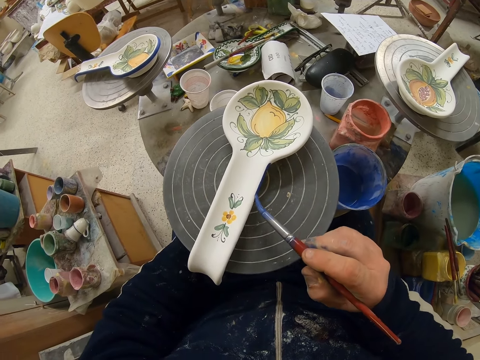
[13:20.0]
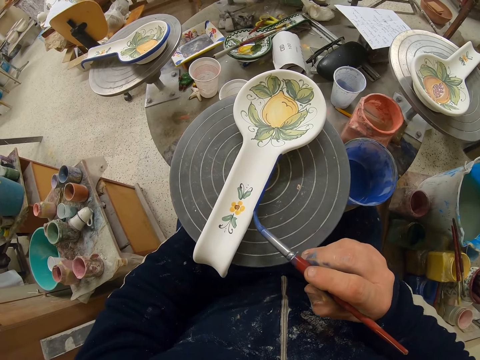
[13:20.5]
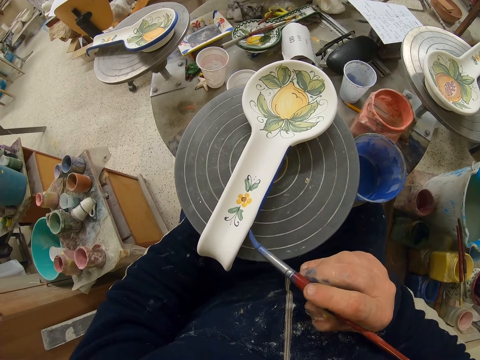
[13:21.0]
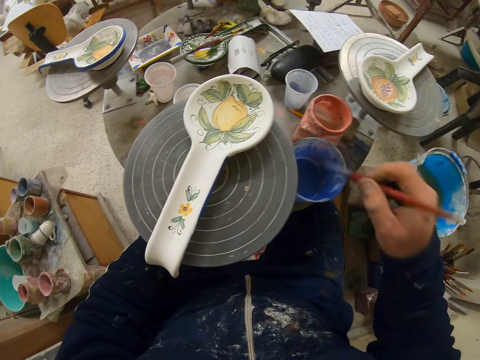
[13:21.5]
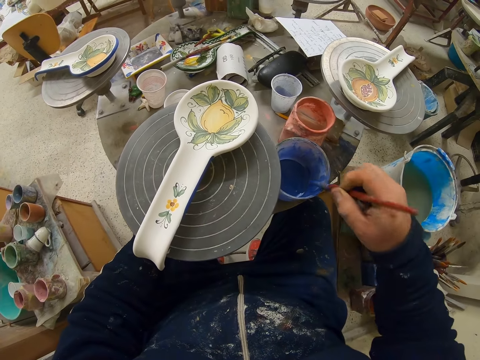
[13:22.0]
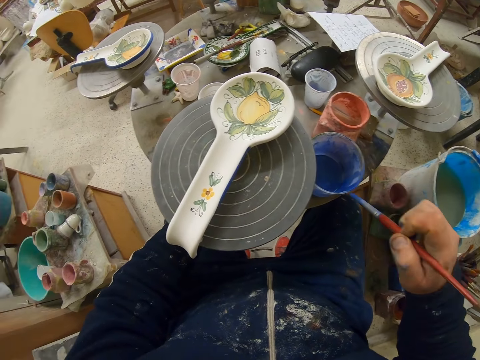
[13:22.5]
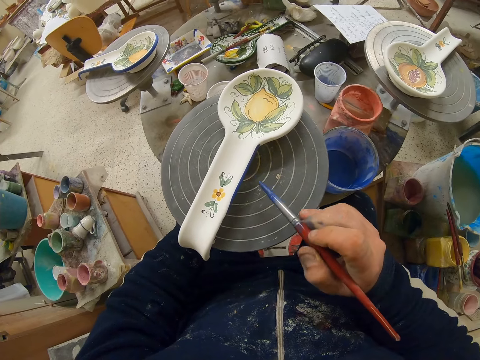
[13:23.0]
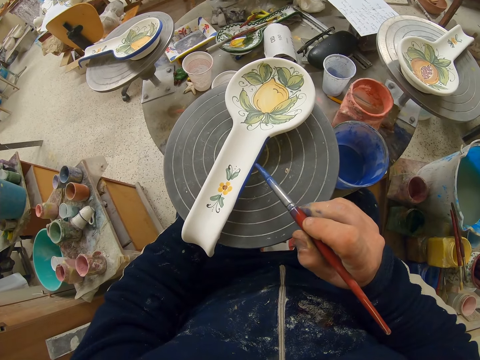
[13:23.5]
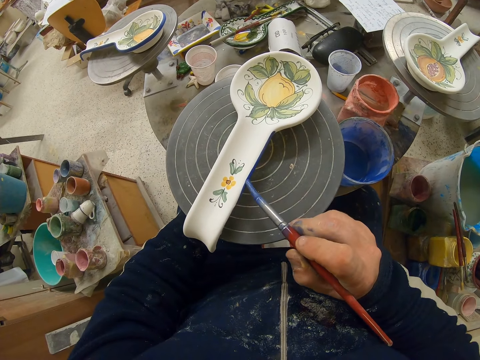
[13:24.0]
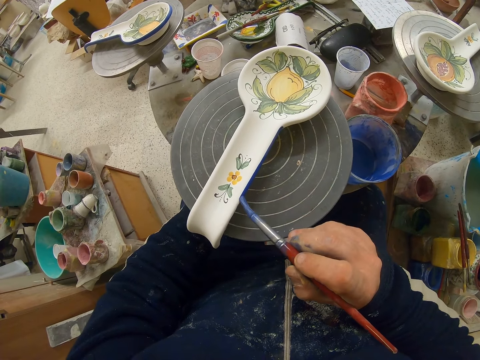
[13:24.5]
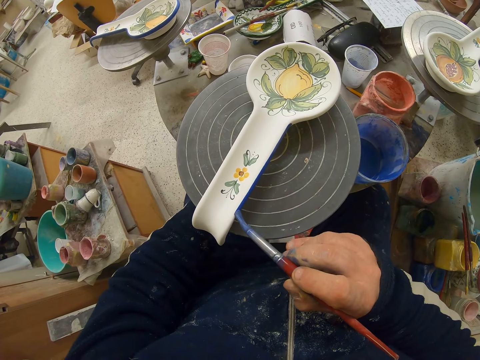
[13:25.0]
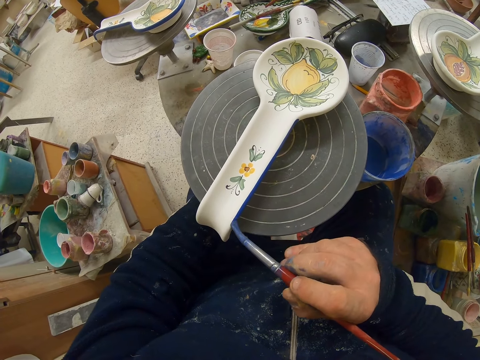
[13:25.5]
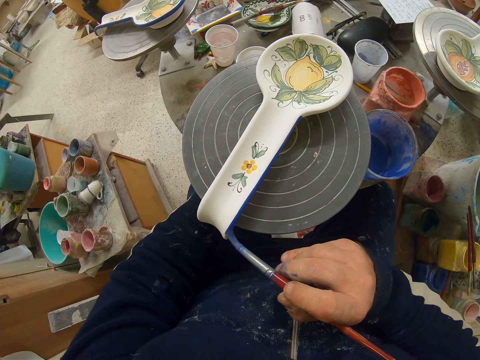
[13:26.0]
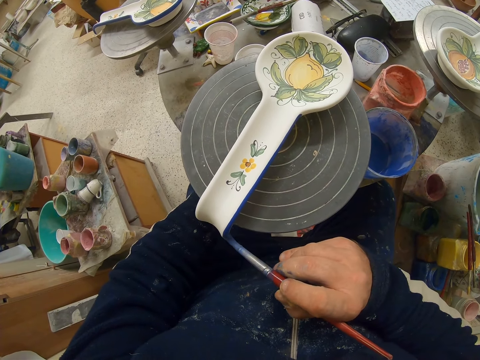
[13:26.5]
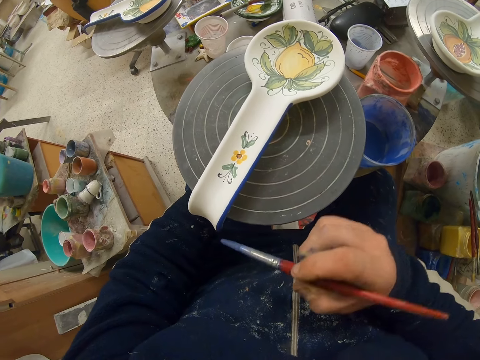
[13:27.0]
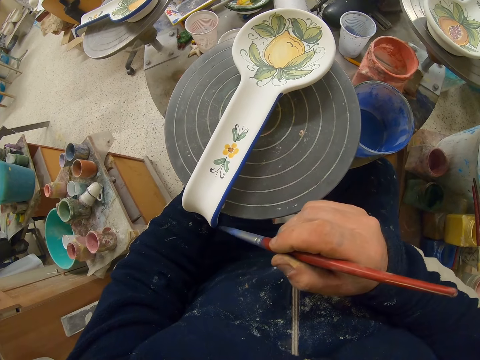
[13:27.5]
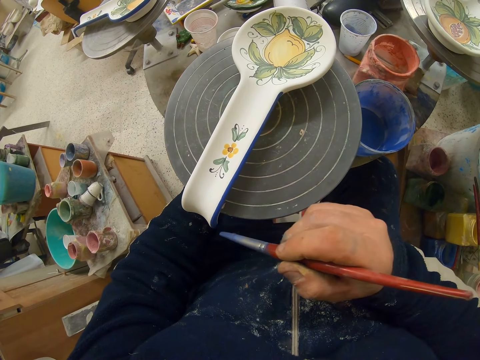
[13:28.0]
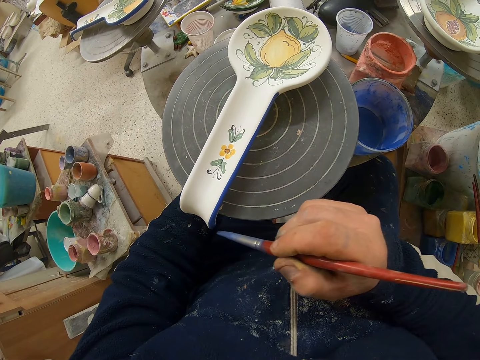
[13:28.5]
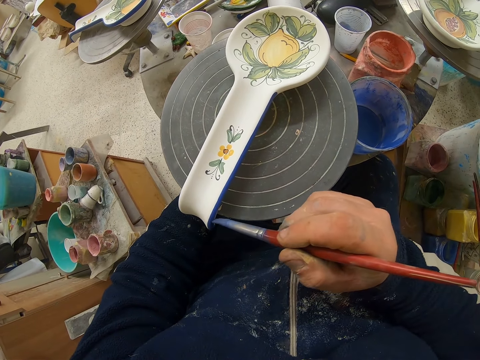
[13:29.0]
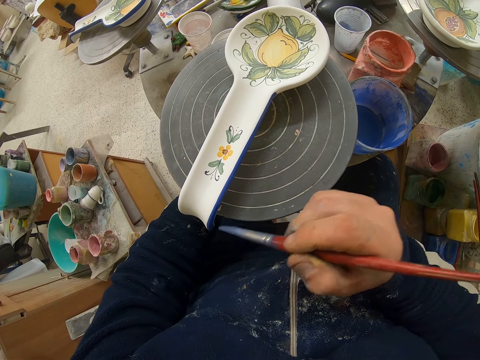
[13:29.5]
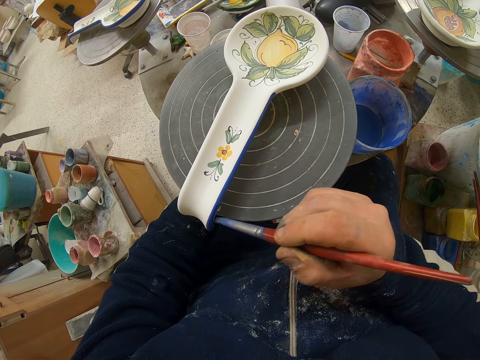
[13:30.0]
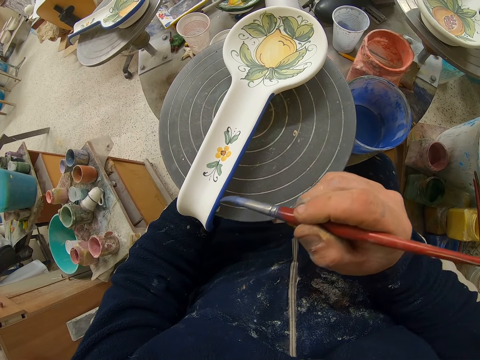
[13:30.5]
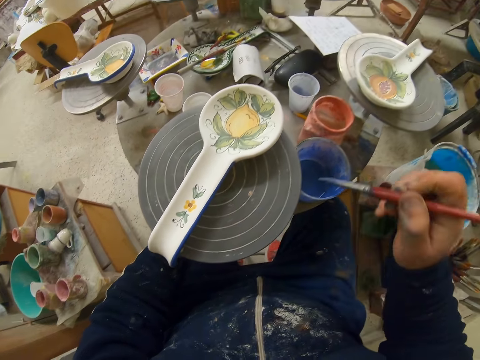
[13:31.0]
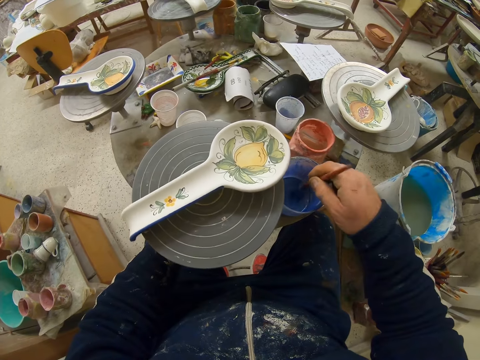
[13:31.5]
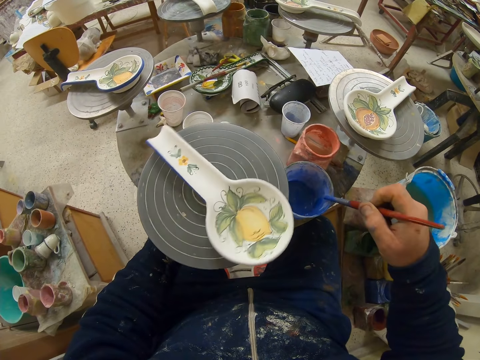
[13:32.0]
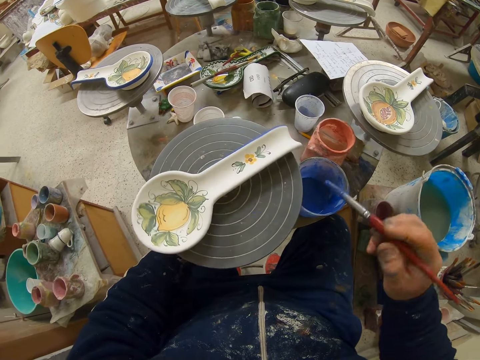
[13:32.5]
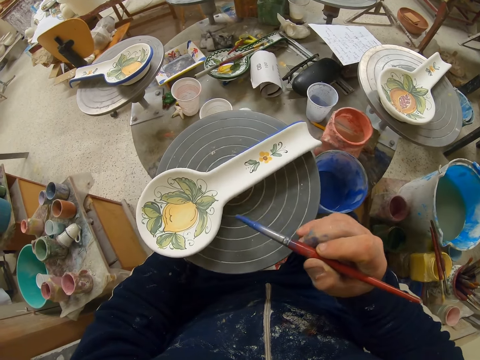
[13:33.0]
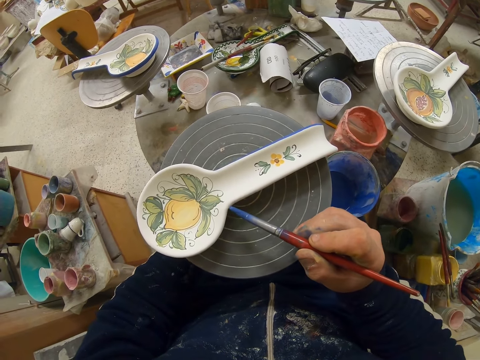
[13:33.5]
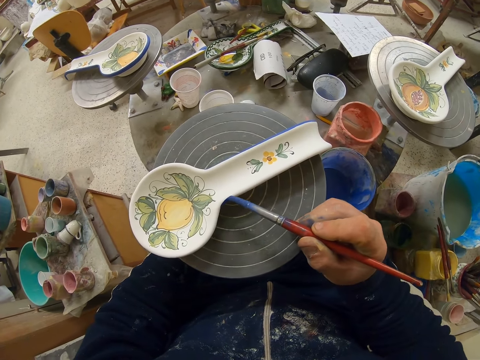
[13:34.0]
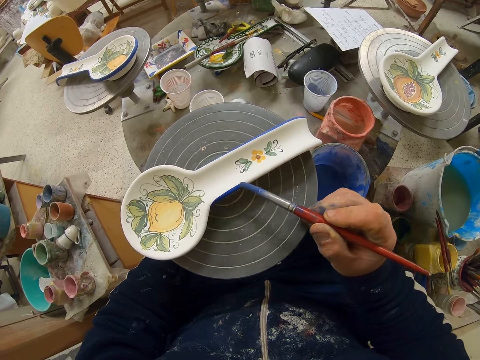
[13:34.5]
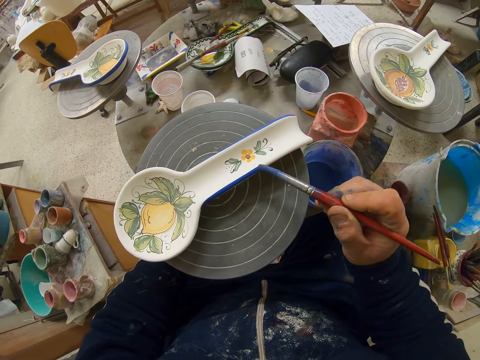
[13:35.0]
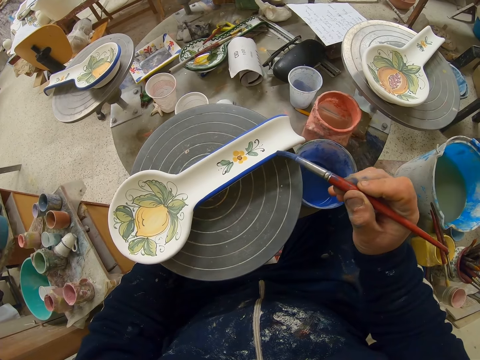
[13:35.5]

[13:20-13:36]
The camera wearer dips the paint brush in the paint can. They decorate the plate with the paint brush. They turn the table. They dip the paint brush in the paint can. They rotate the spoon. They decorate the plate with the paint brush.

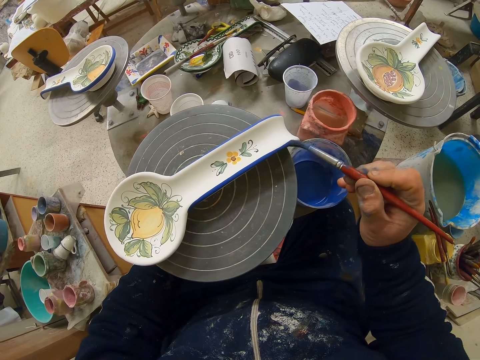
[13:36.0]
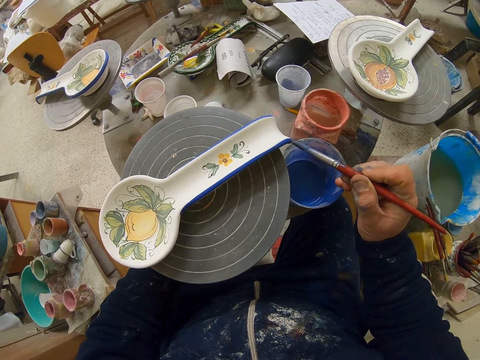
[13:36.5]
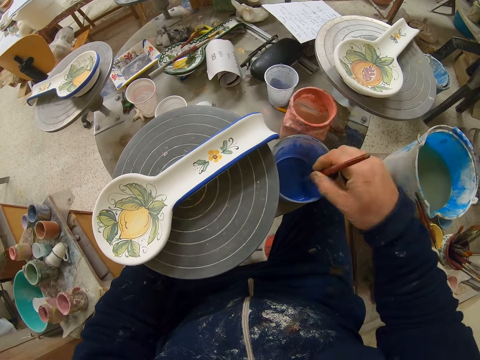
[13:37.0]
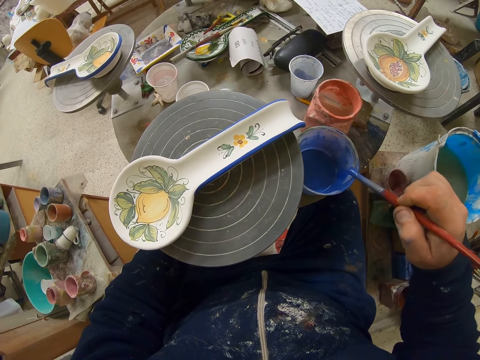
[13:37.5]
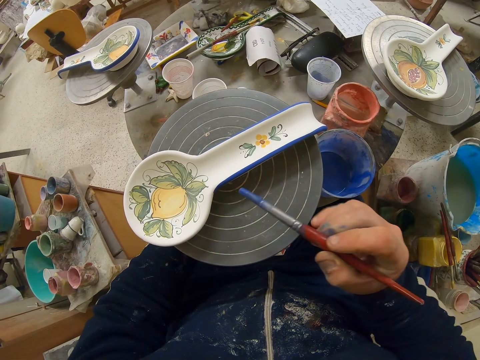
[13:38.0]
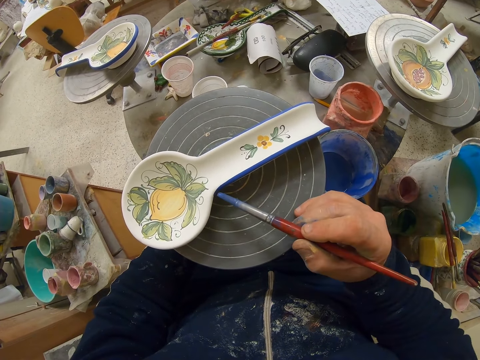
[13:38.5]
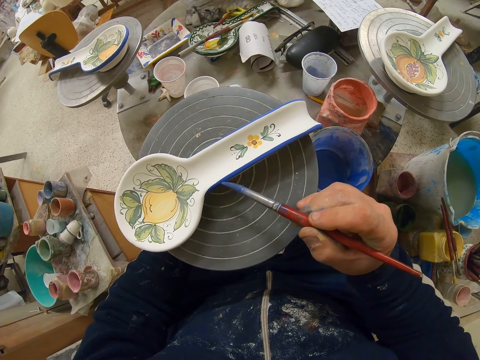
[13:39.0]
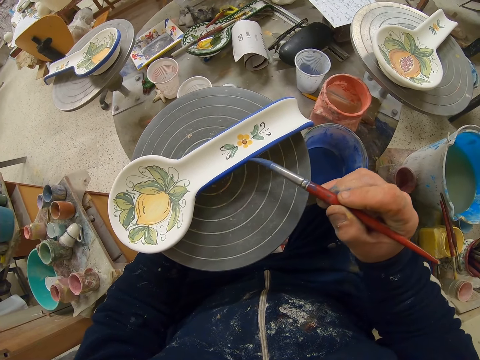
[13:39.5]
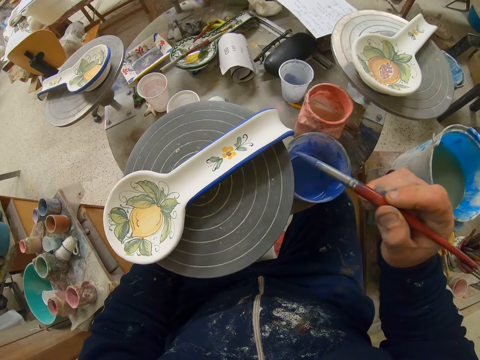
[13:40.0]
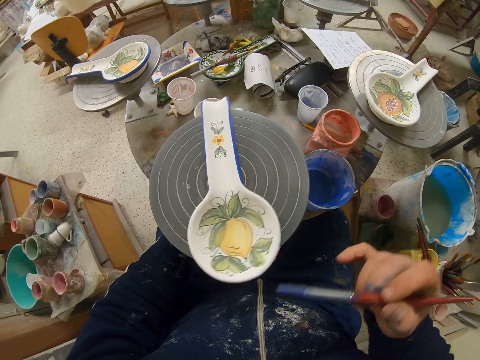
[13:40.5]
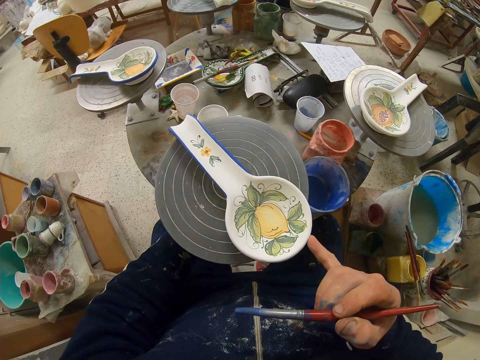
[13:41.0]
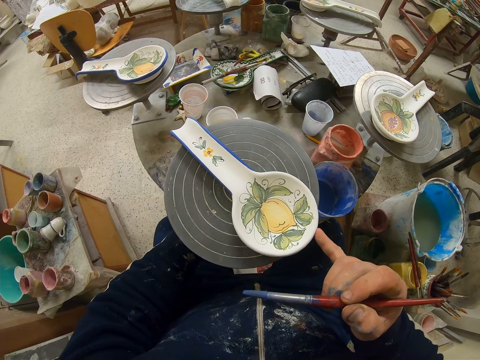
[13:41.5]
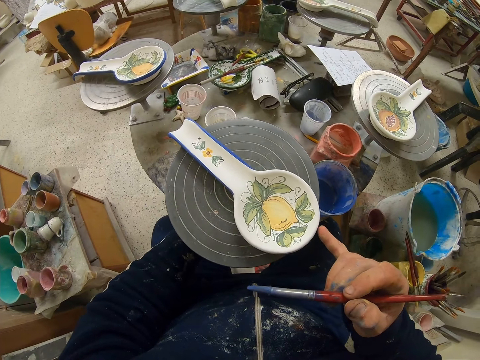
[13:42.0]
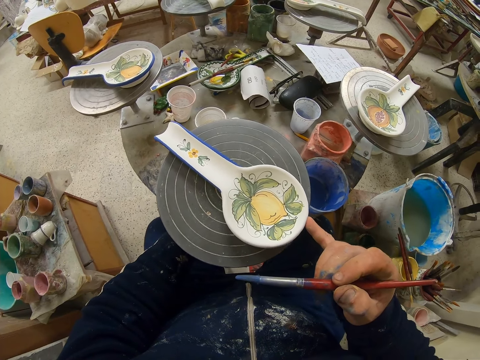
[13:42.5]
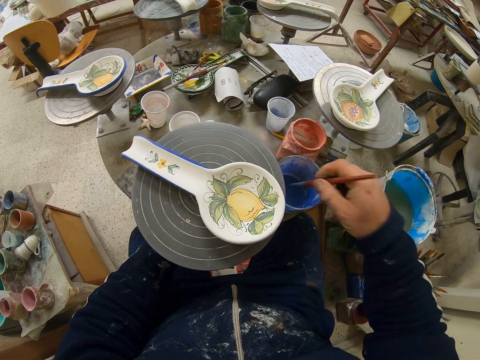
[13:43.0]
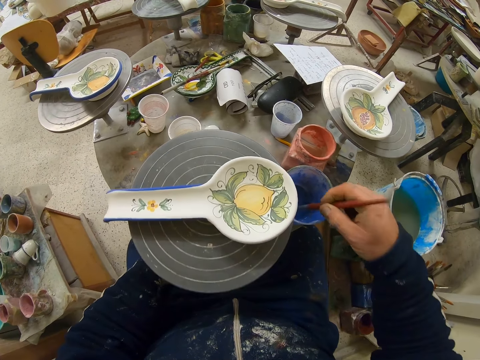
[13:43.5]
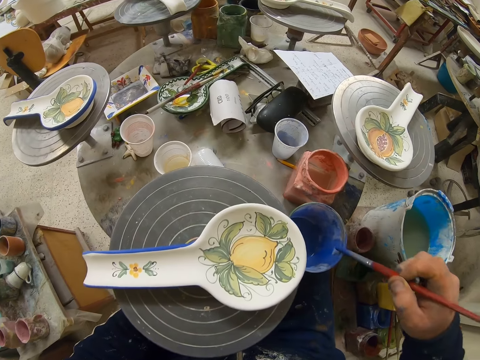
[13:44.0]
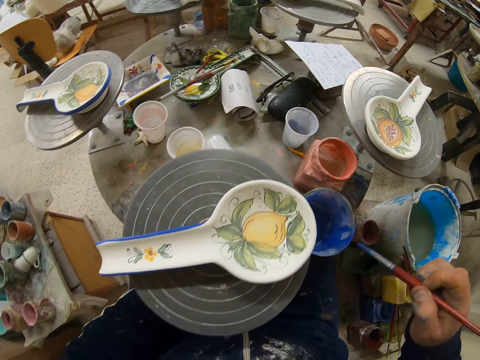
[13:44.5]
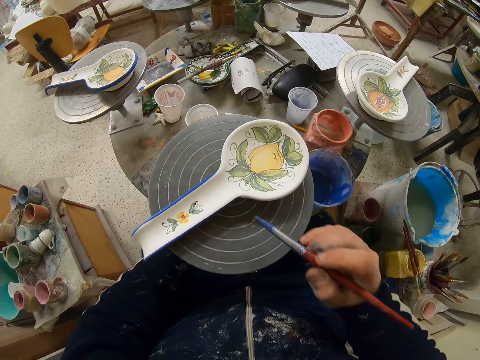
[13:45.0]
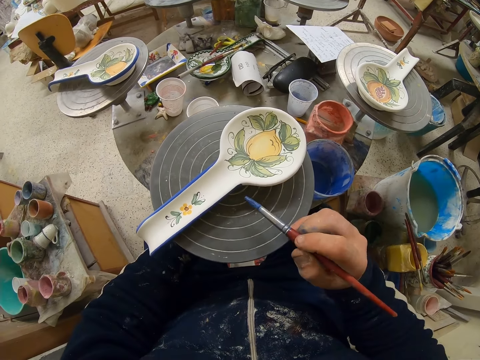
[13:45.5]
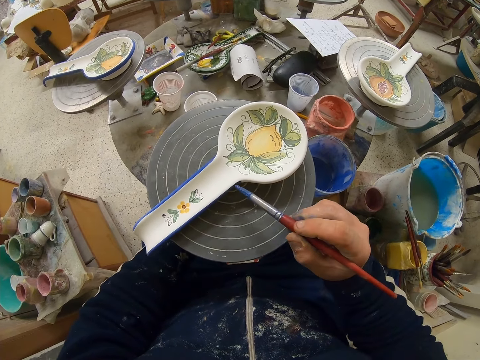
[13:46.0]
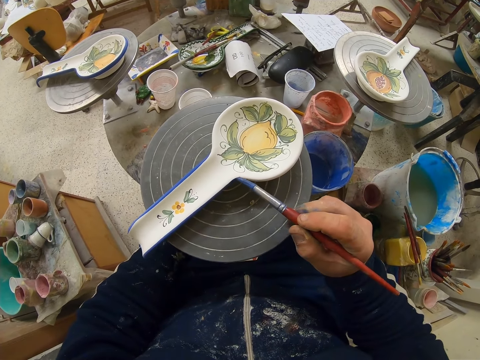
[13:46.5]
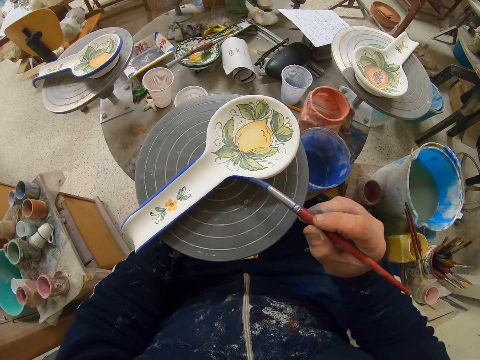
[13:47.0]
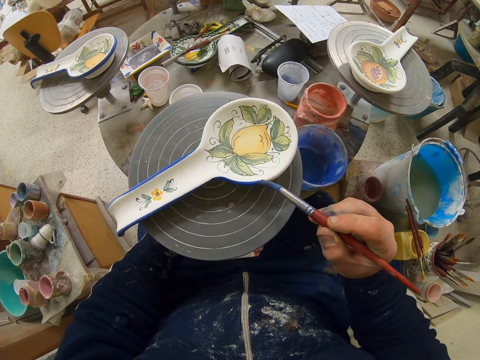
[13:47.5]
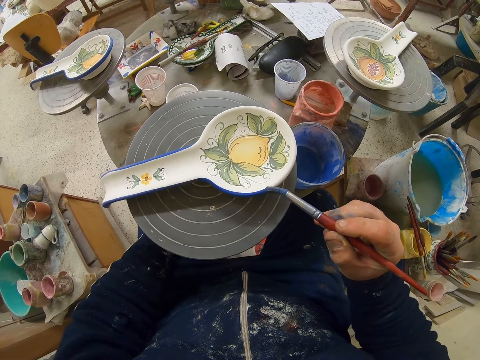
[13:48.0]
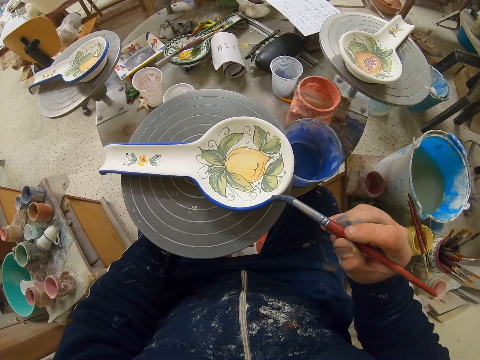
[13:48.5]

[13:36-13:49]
The camera wearer dips the paint brush in the paint can. They decorate the plate with the paint brush. They turn the table. They rotate the spoon. They adjust the plate with the finger. They dip the paint brush in the paint can. They decorate the plate with the paint brush.
